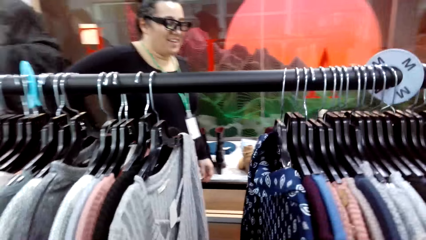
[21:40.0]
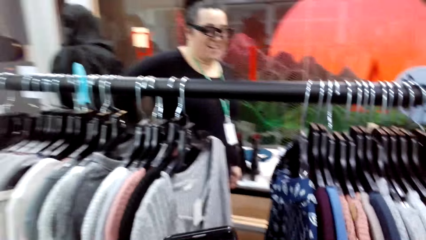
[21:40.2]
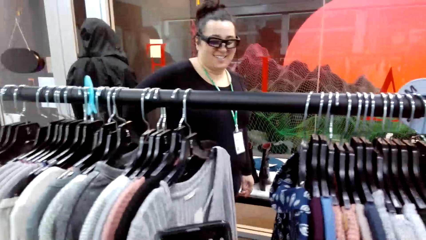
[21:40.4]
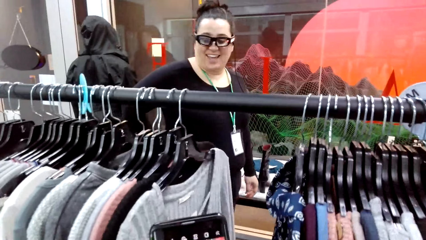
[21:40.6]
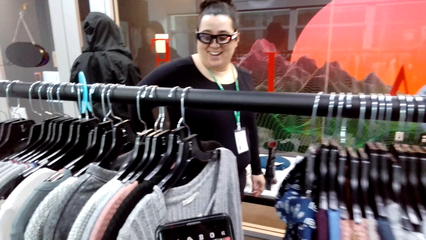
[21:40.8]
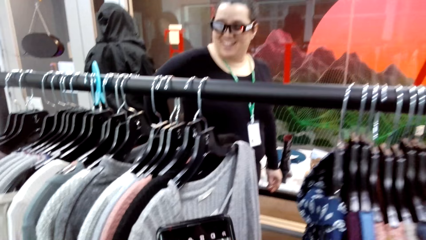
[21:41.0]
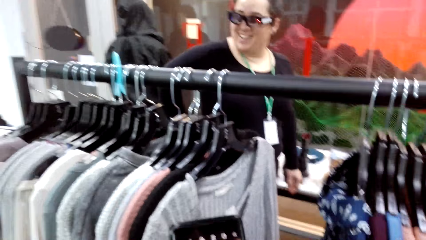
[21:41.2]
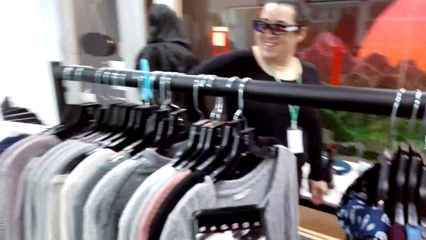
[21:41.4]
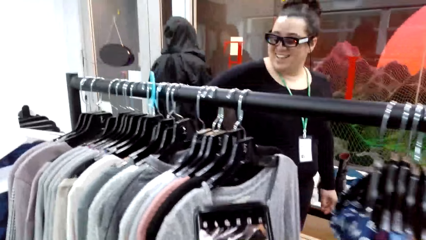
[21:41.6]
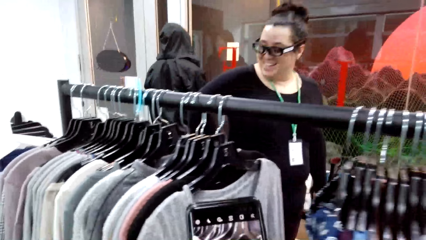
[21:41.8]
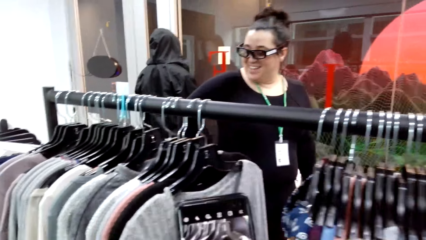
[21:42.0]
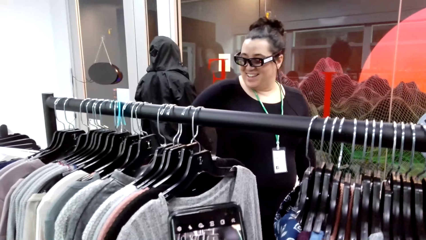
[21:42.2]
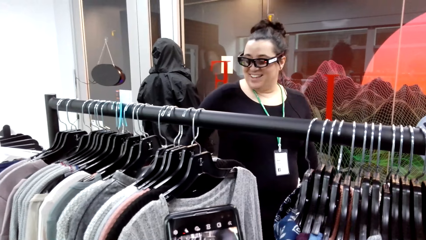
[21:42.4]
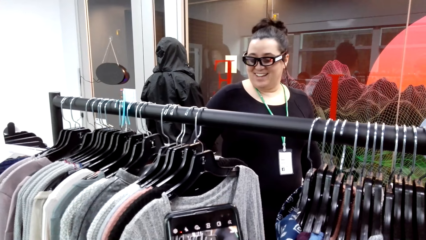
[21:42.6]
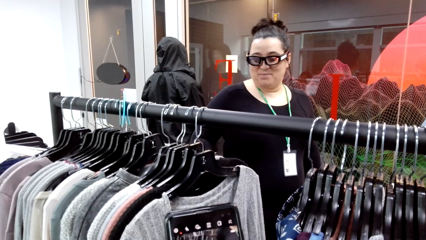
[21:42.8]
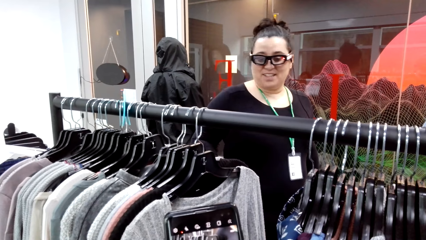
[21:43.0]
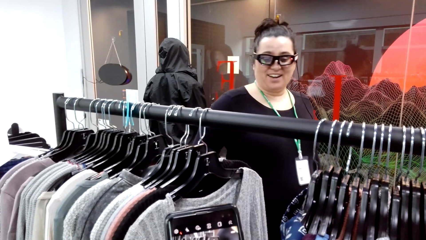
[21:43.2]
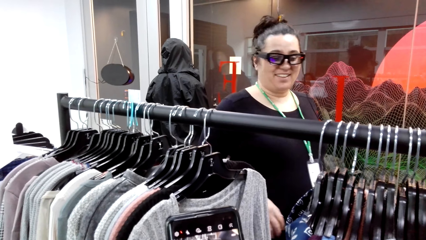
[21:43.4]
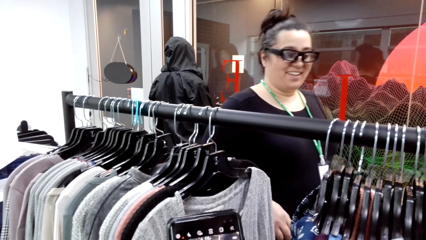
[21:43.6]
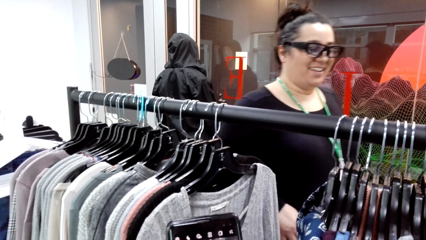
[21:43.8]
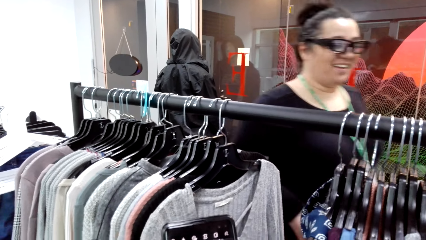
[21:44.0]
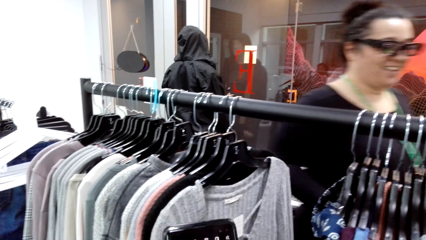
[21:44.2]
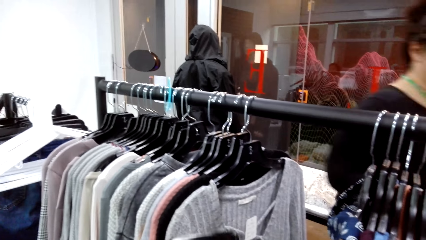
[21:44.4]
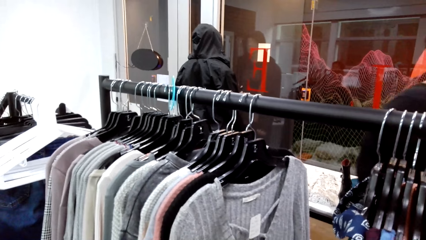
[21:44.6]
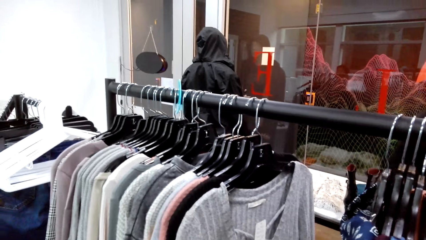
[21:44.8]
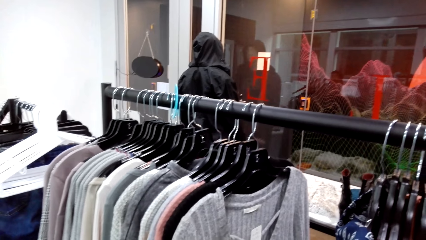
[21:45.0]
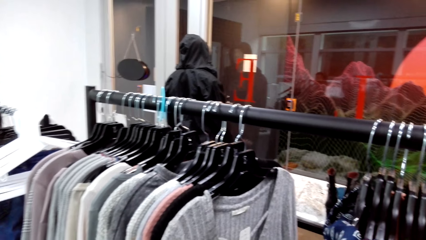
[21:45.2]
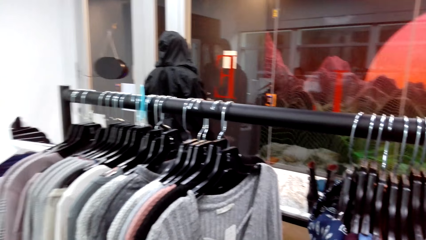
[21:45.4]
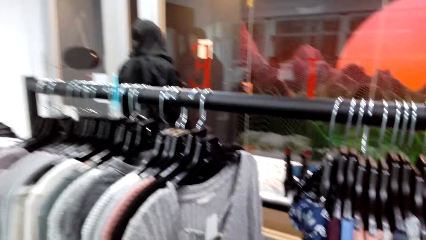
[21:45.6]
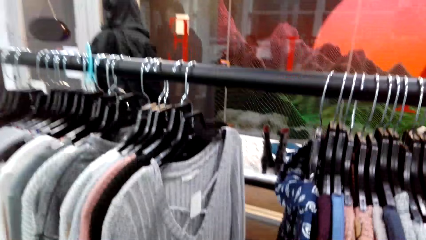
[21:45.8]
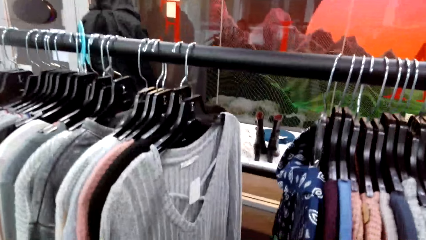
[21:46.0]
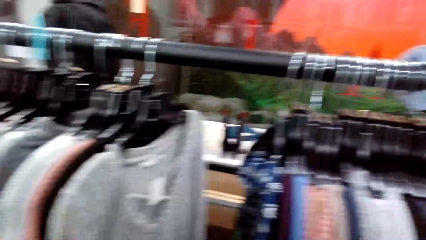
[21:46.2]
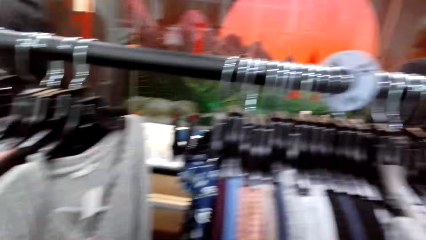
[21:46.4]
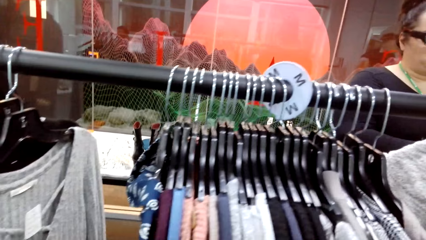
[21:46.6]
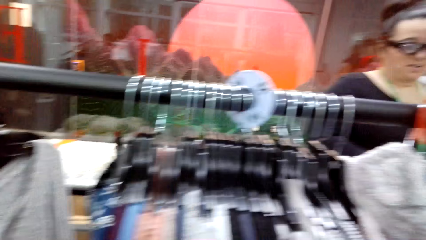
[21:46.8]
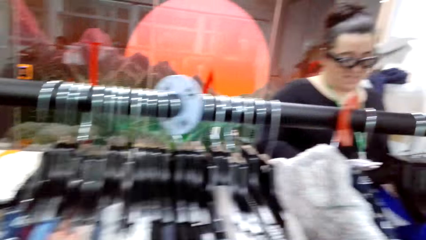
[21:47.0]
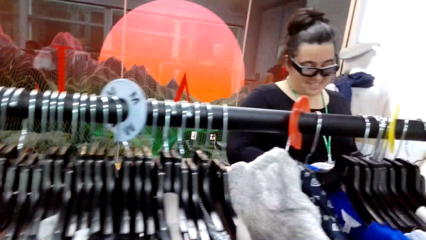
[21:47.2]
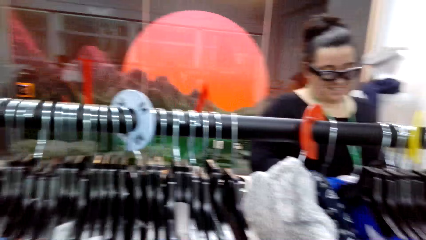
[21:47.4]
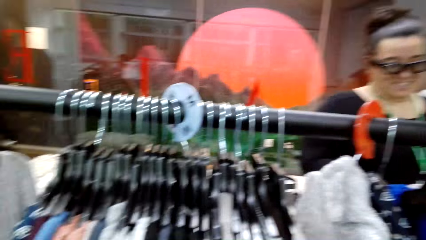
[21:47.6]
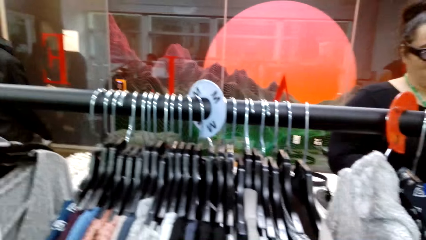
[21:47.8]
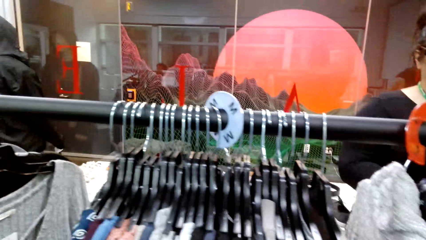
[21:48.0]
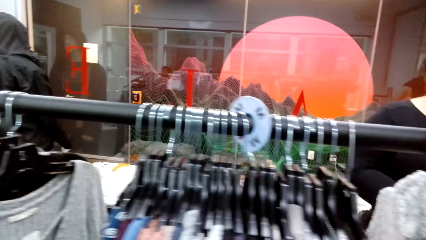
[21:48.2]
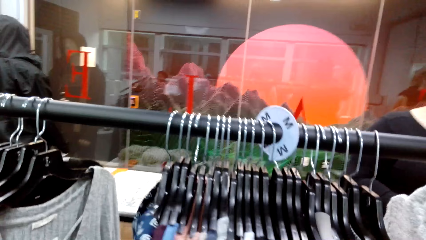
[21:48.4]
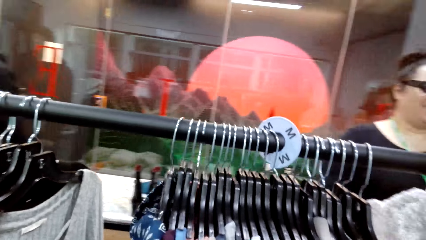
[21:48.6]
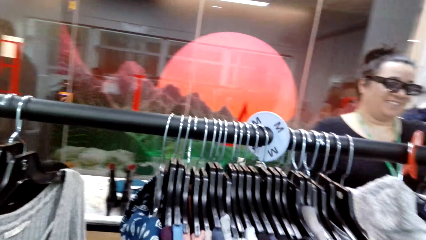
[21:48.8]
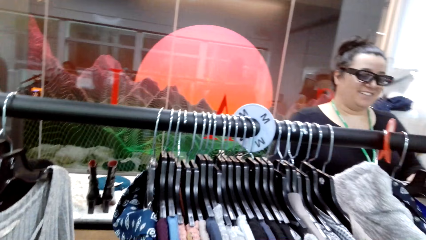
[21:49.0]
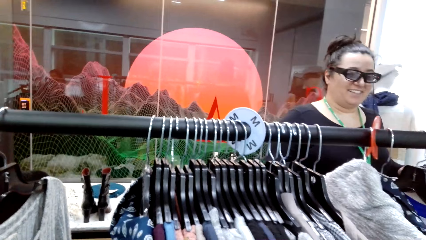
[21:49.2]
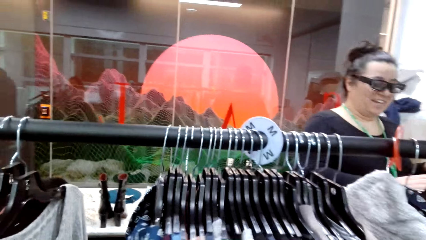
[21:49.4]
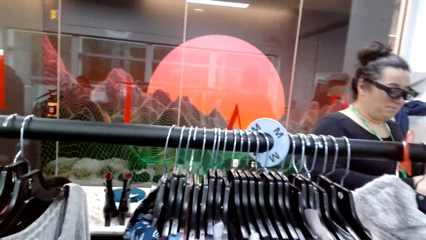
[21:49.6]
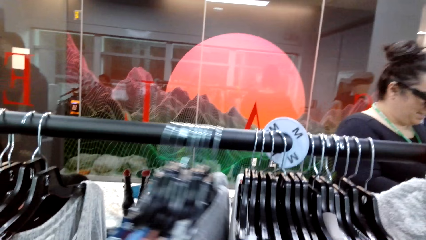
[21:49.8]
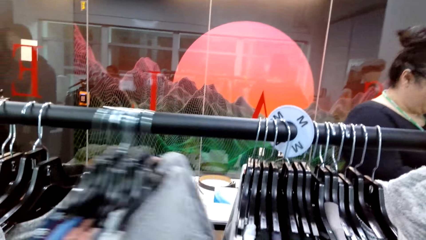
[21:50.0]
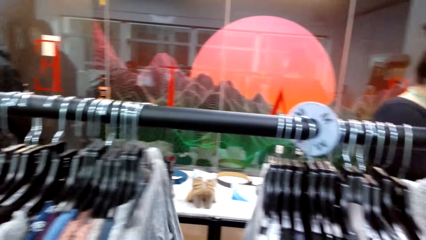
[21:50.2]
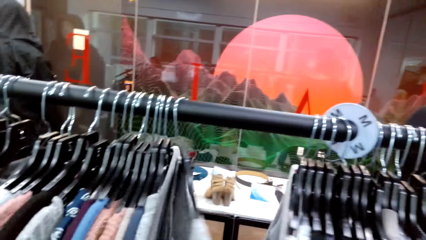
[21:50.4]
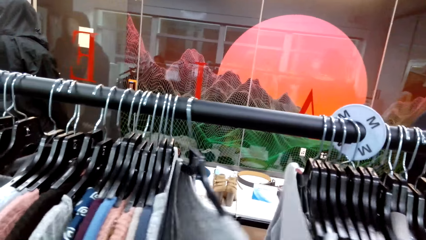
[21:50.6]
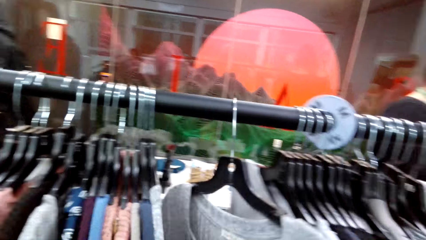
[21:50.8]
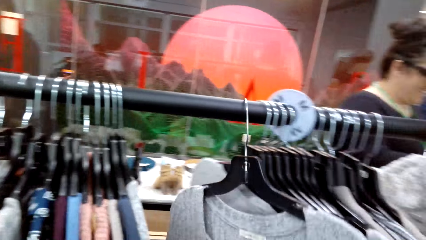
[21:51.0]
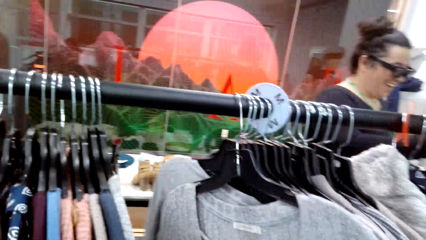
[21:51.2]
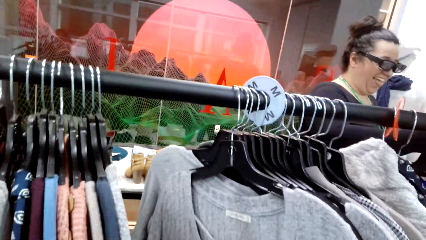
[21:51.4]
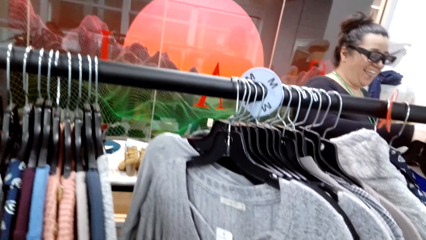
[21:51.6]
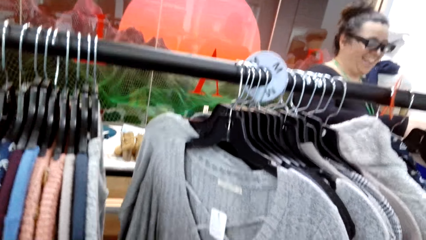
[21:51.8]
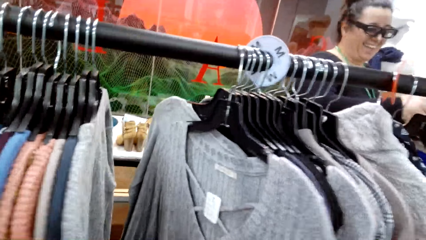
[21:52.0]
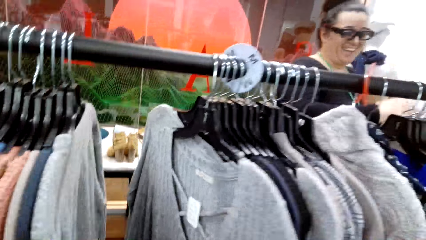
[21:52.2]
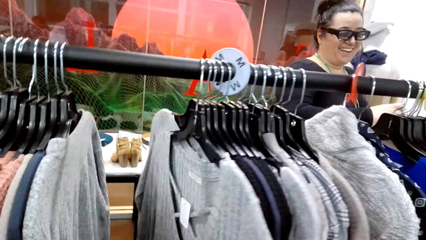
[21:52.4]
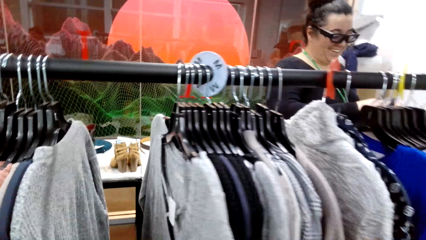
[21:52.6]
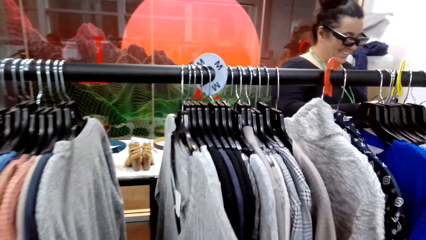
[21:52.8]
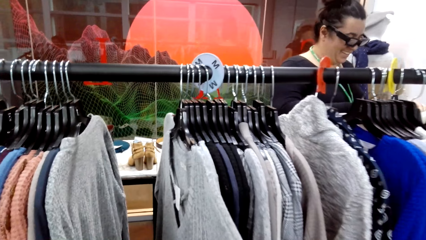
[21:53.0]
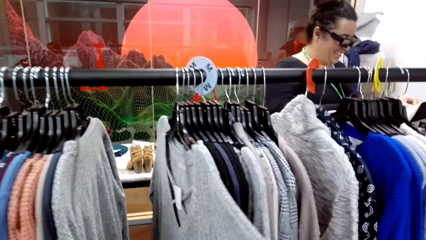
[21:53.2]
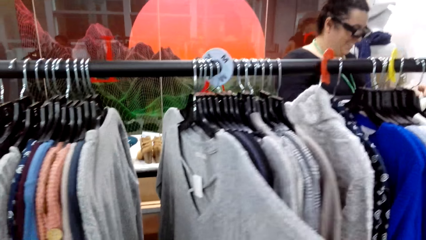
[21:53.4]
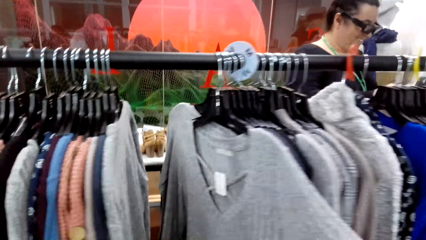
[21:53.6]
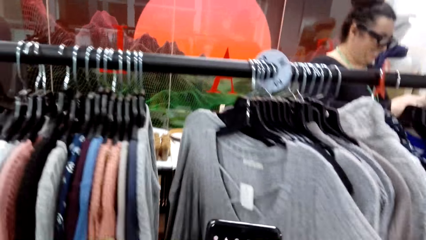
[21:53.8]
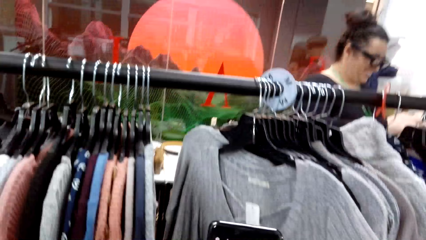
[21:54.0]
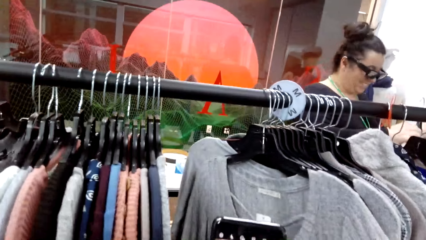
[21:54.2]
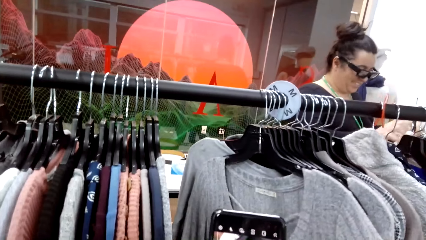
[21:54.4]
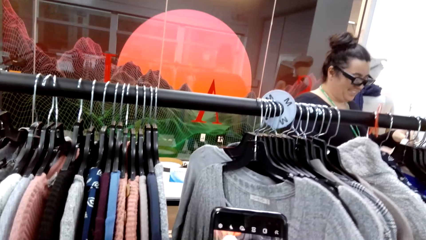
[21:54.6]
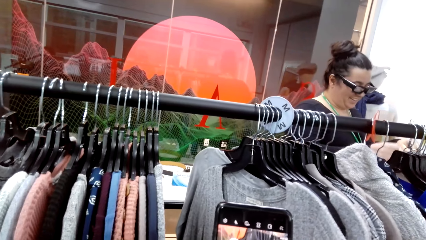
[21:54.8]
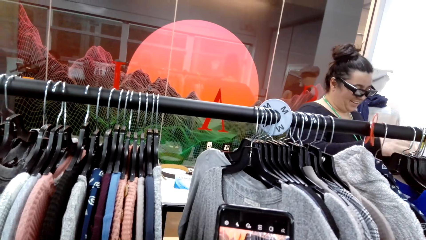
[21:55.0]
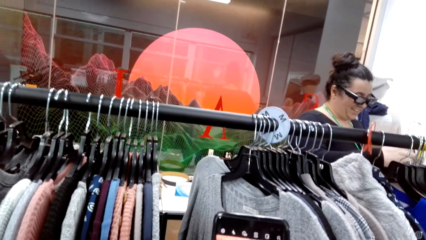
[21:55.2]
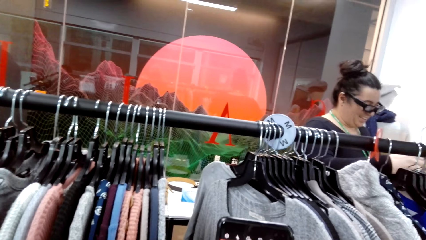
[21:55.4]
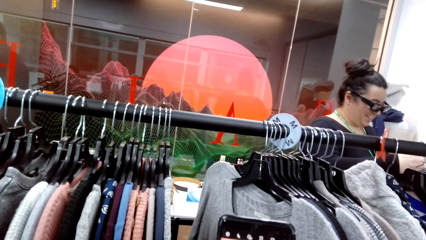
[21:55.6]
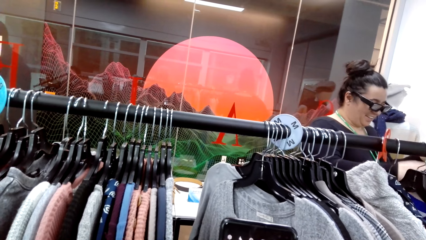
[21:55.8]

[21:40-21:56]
The camera wearer takes a photo with the phone. They look through the clothes. They take photos with the phone.
